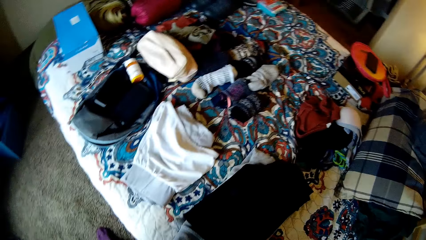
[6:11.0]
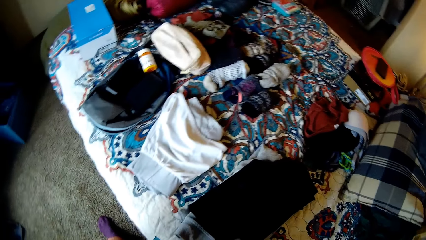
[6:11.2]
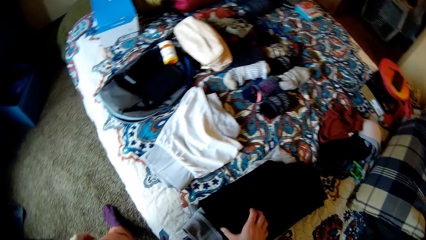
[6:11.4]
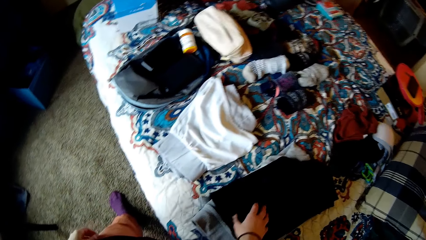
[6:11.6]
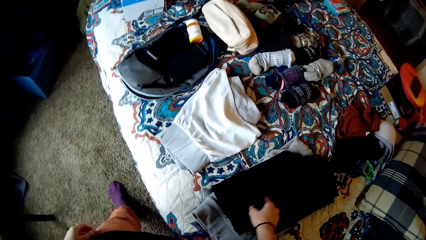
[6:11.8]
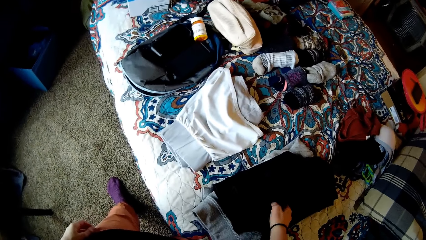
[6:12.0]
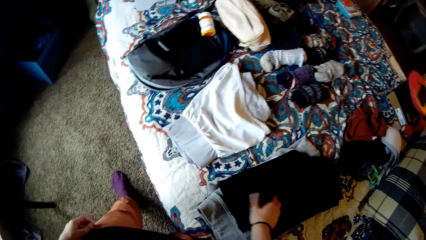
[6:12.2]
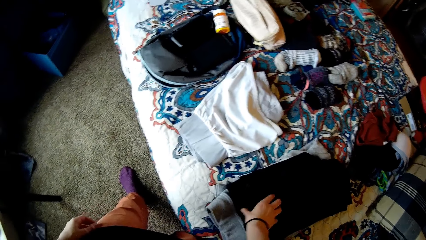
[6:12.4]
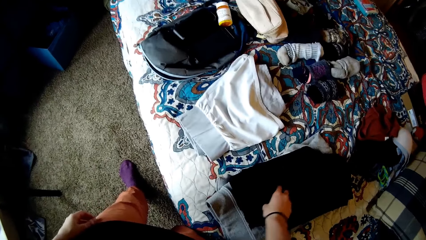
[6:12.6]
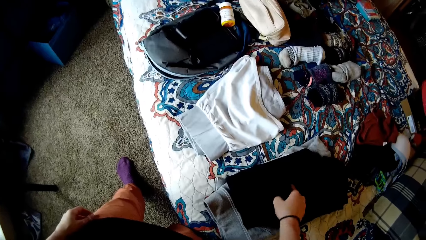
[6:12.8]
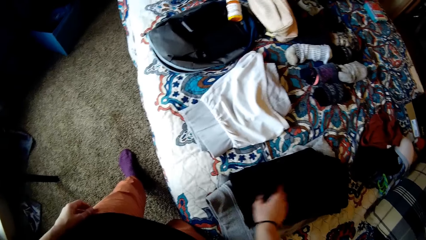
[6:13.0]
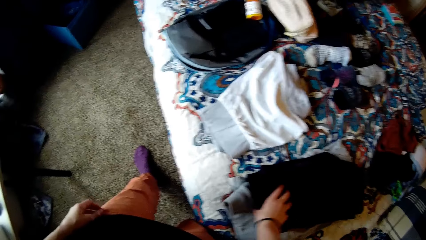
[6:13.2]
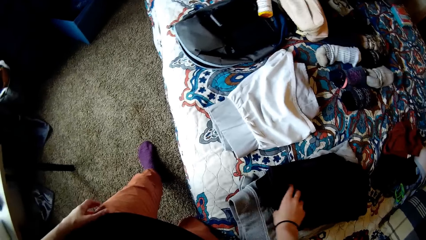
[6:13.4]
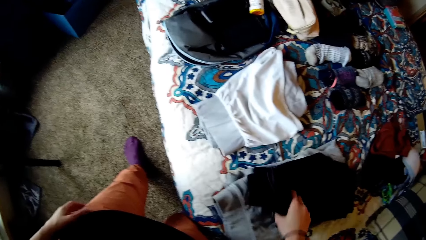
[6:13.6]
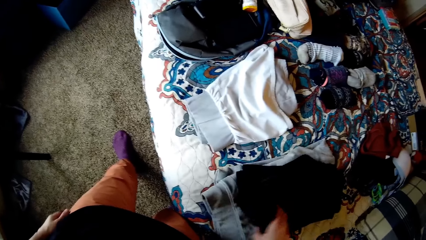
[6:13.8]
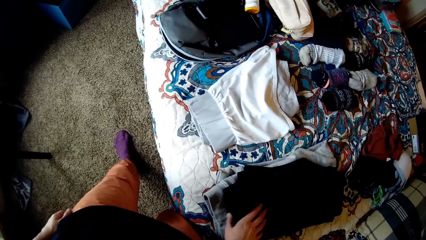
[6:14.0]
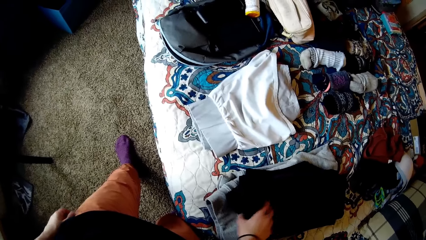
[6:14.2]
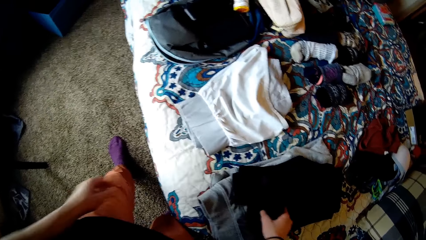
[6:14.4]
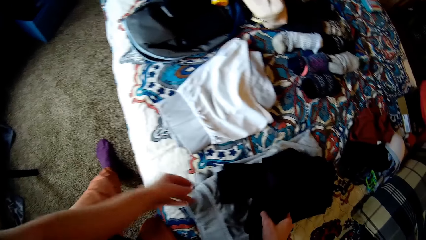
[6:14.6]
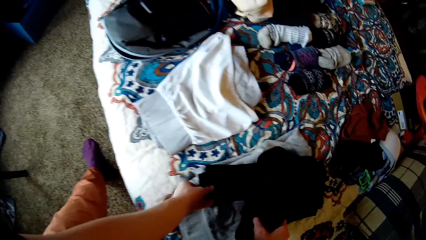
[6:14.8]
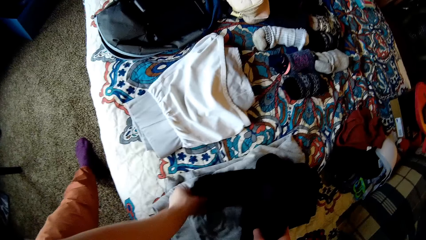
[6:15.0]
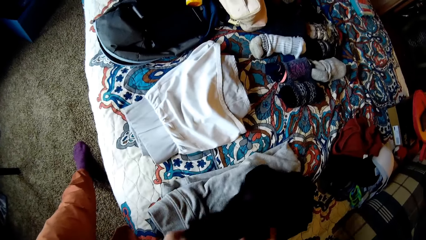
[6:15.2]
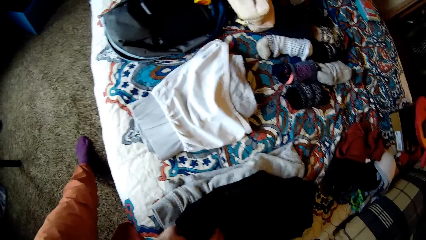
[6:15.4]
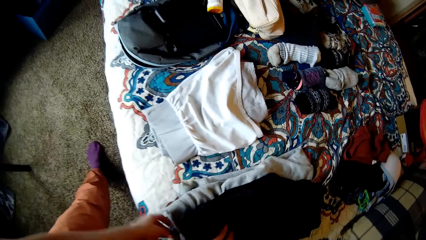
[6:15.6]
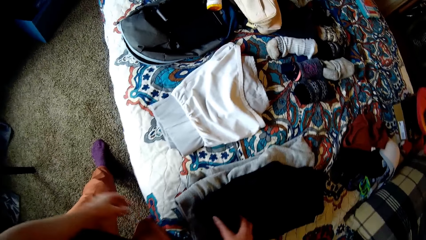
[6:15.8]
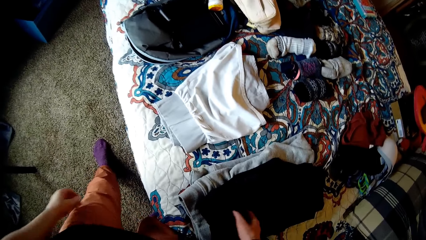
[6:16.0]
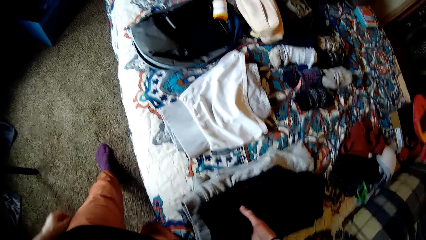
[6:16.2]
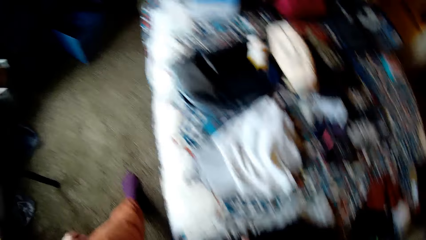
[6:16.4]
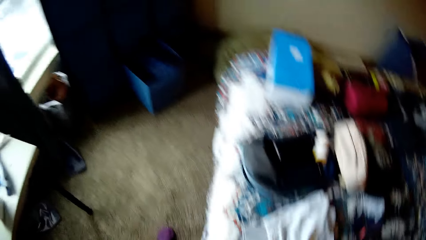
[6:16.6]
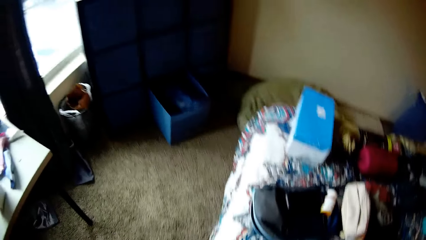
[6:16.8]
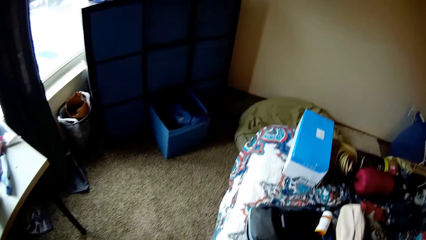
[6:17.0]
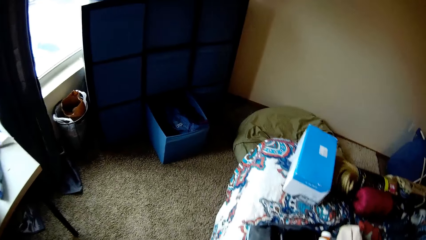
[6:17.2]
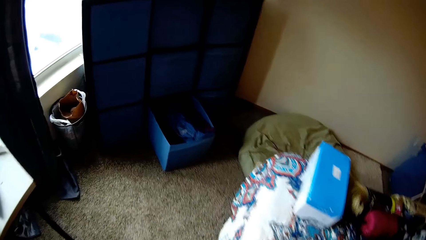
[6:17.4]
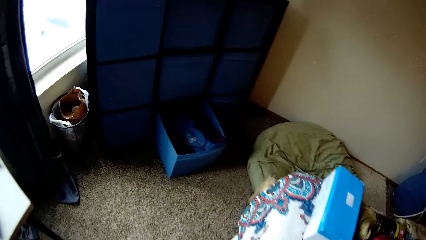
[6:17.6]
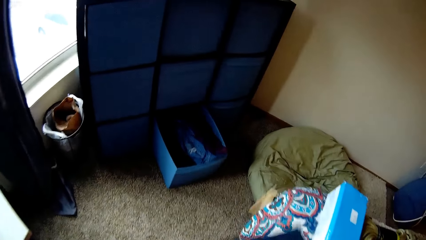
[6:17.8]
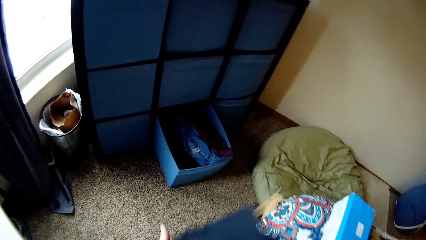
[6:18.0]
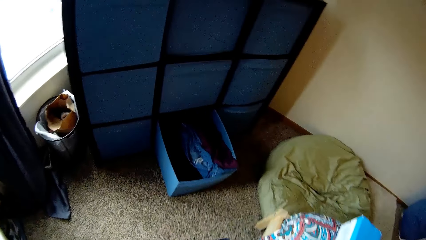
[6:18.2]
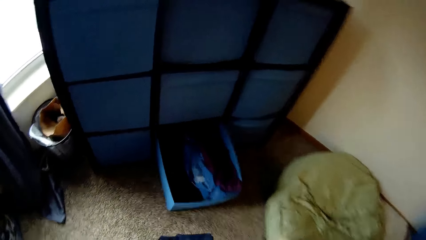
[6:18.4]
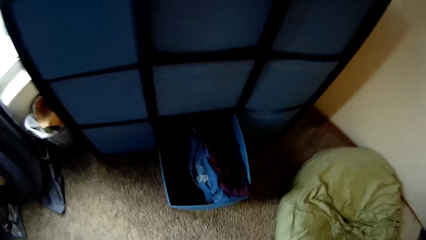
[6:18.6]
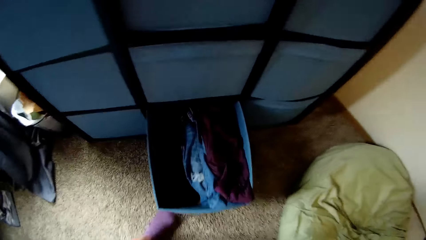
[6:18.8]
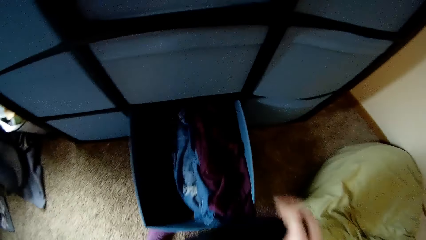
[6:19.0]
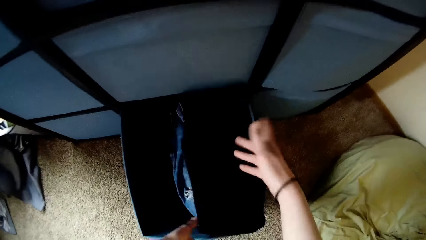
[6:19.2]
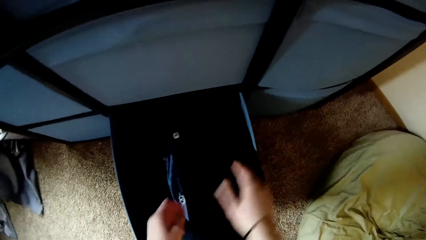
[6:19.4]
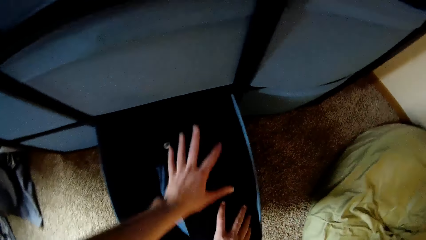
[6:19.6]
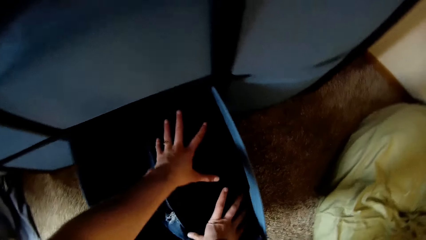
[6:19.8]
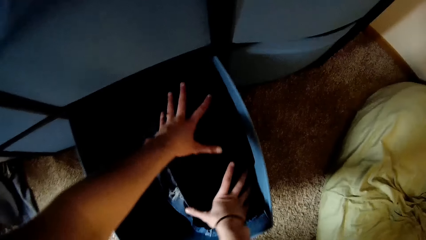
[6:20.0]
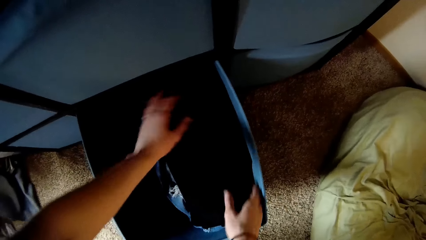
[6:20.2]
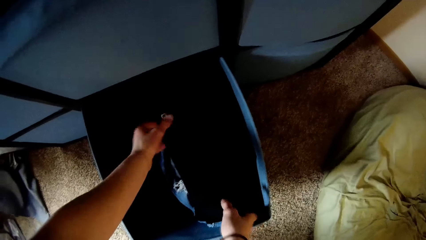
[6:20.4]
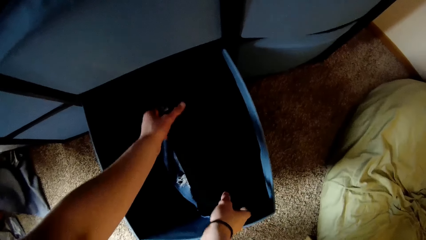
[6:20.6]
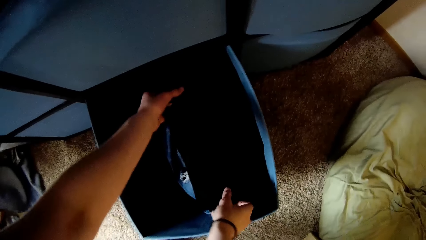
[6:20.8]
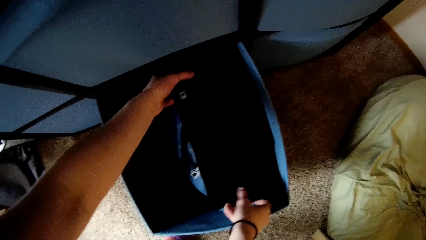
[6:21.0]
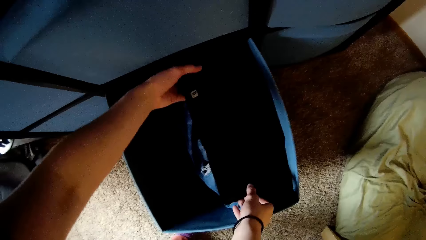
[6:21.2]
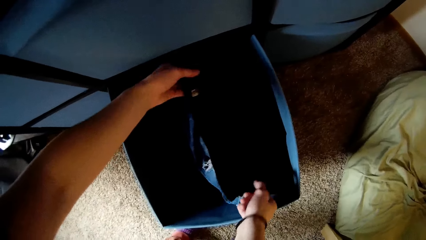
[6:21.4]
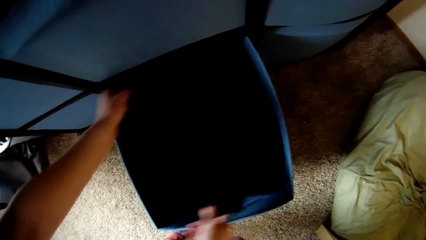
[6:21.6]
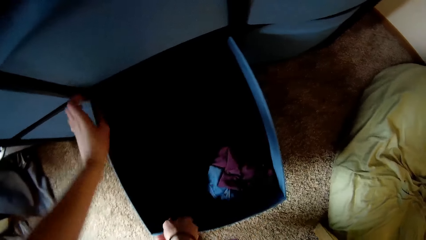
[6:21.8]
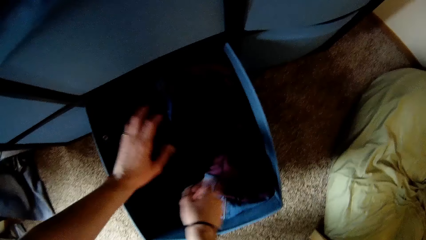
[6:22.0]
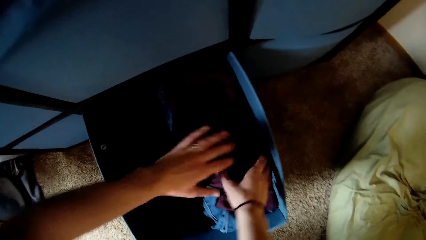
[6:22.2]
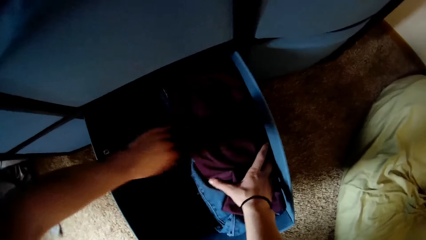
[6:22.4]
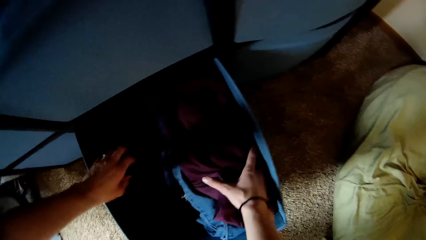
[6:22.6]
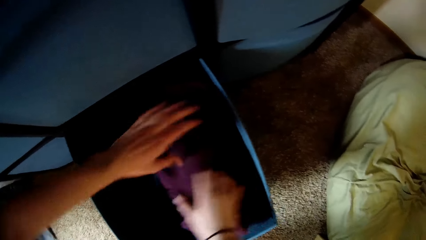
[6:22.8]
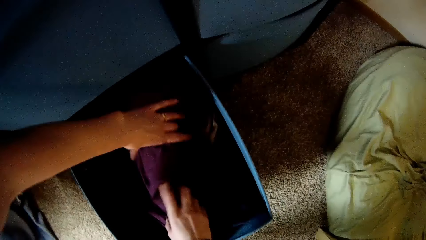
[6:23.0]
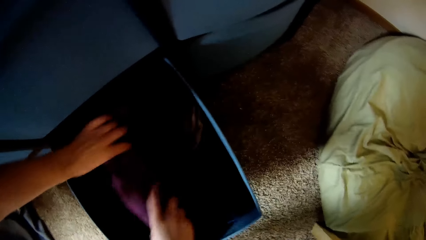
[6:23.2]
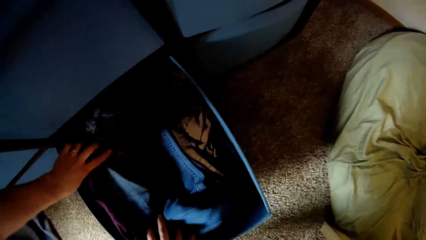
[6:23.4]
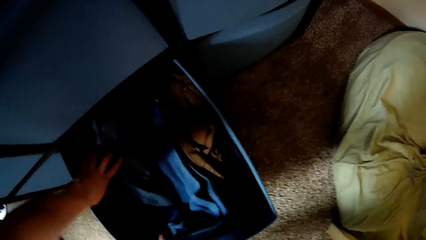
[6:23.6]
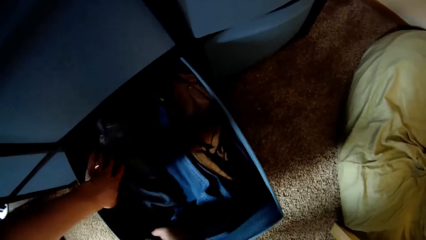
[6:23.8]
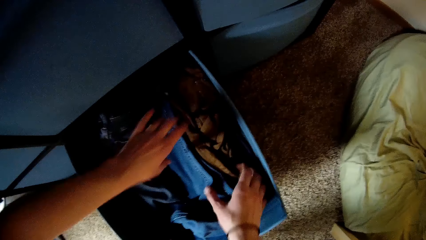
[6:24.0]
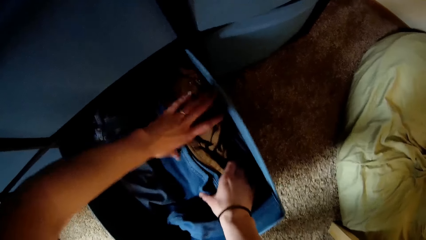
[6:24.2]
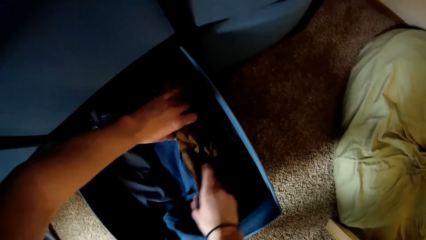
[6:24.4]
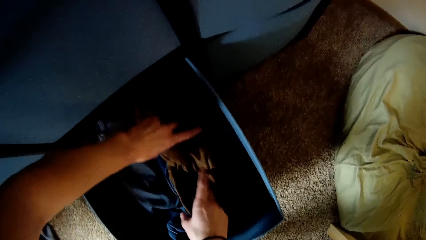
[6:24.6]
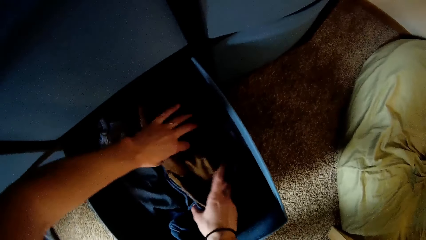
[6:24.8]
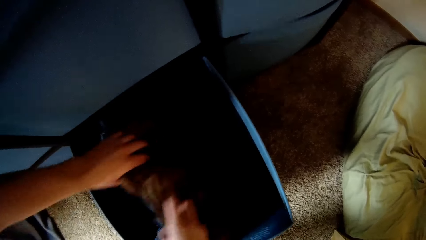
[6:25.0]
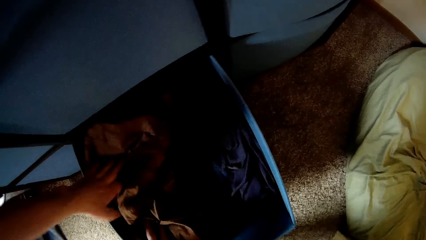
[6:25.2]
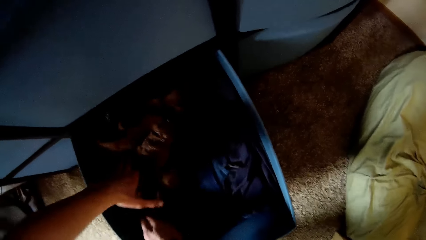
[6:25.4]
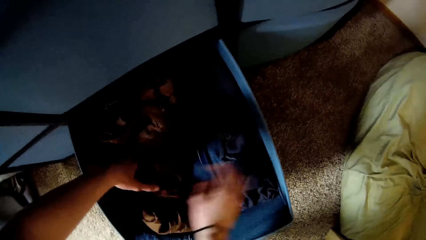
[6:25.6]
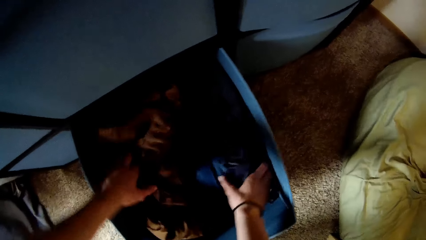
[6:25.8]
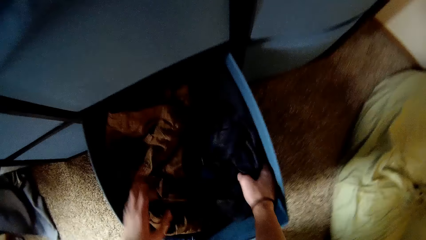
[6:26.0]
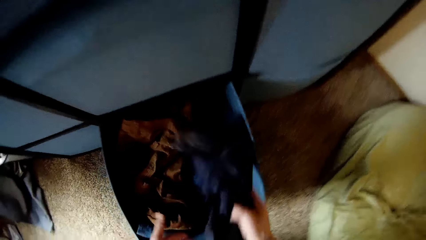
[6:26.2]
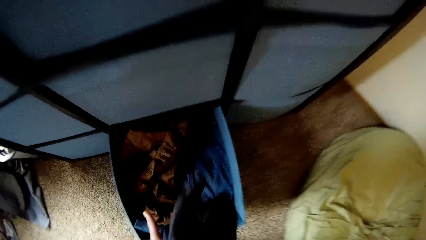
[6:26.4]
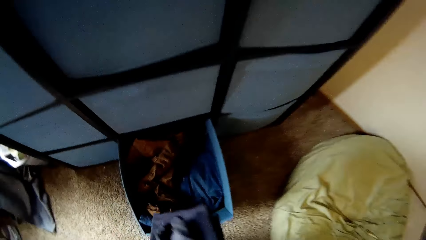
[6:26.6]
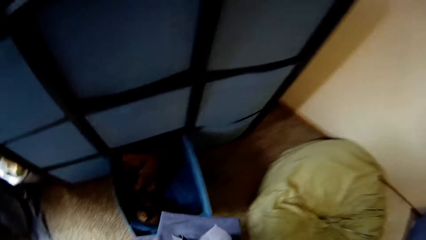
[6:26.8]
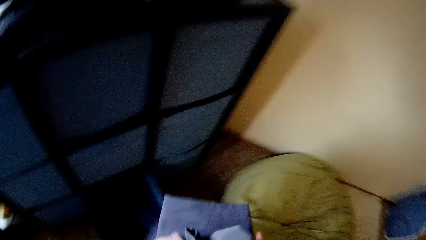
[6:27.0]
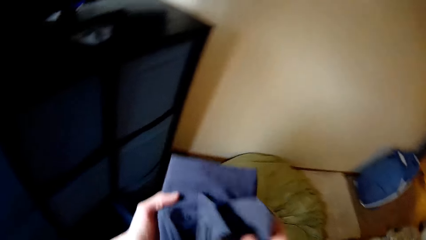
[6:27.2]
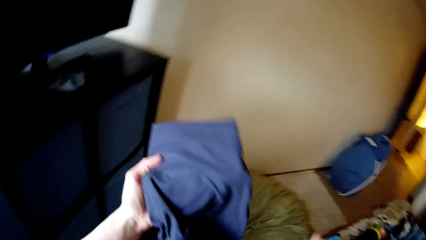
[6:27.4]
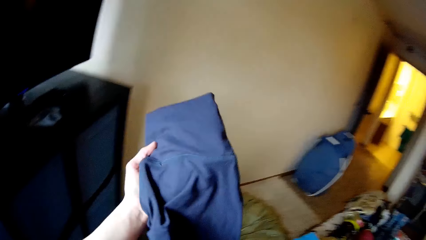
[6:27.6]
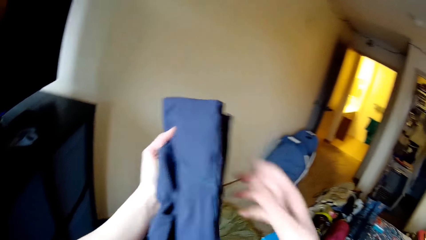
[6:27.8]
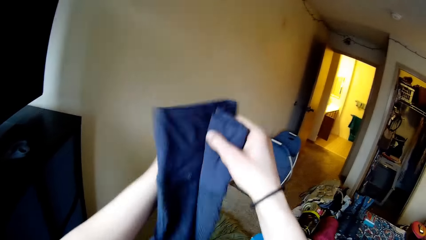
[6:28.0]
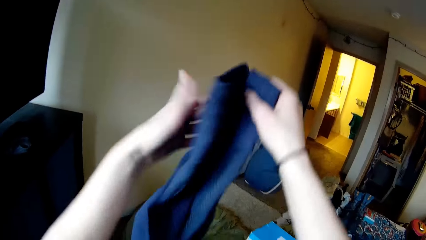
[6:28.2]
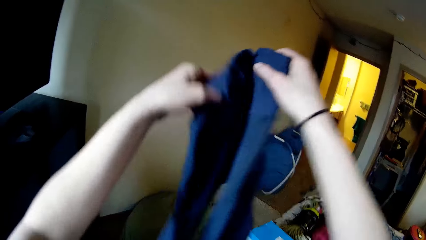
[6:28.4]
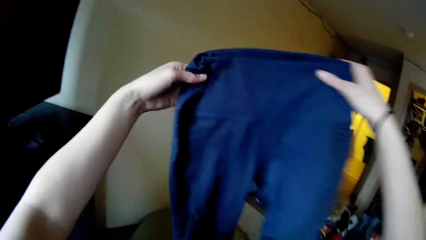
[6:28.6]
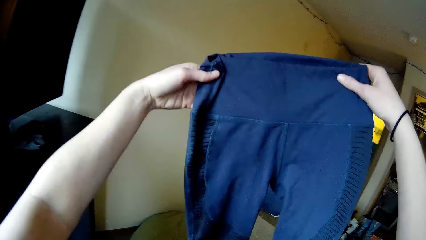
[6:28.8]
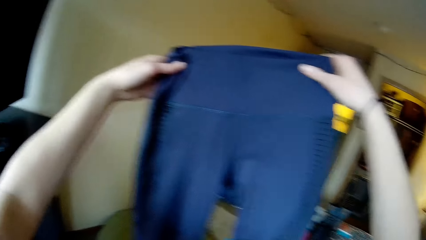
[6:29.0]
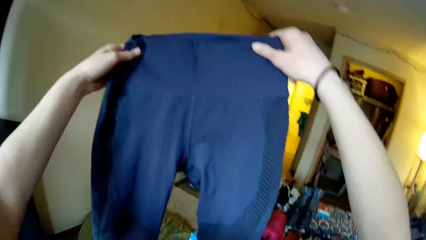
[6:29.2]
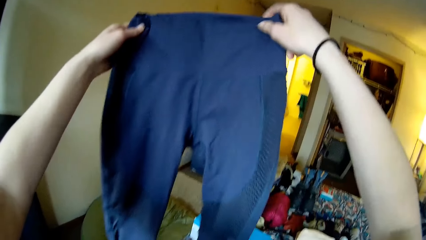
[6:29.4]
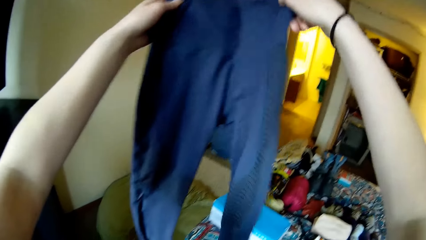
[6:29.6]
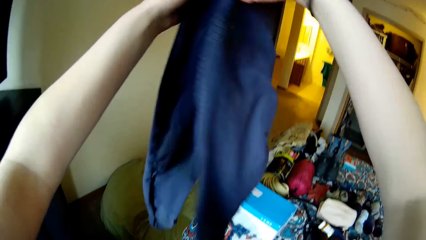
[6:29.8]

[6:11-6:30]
The camera wearer arranges the trousers on the bed properly. They touch clothes. They walk to the drawer. They drop the trousers in the drawer. They arrange the trousers in the drawer. They touch clothes. They remove another cloth from the drawer. They stretch the trouser. They raise the trousers up.
